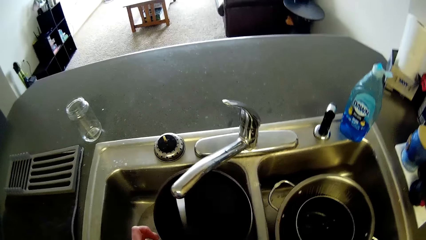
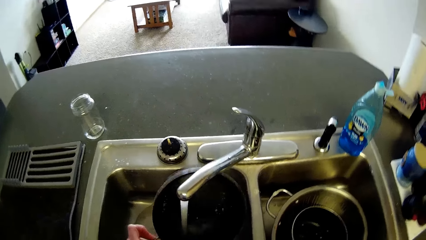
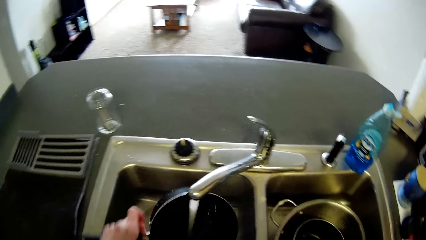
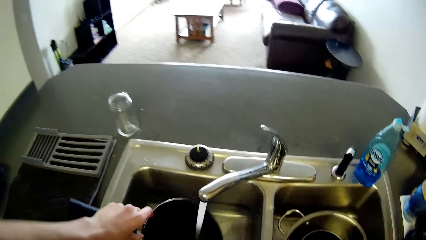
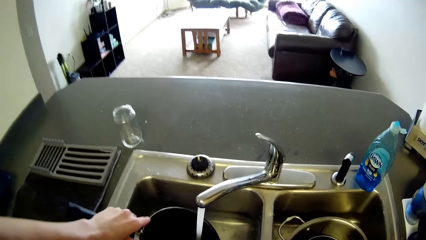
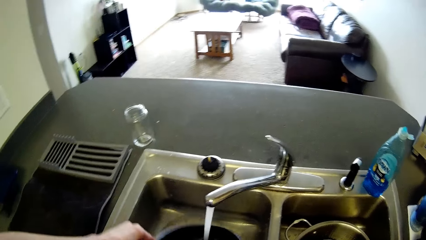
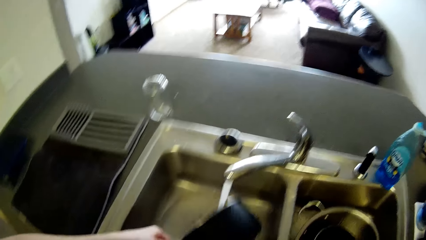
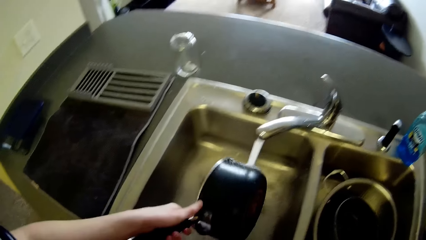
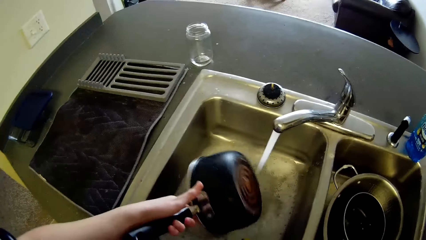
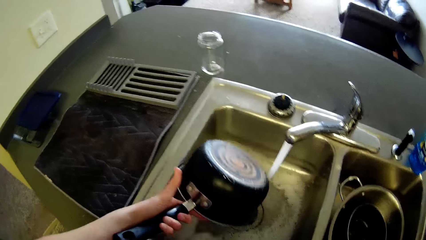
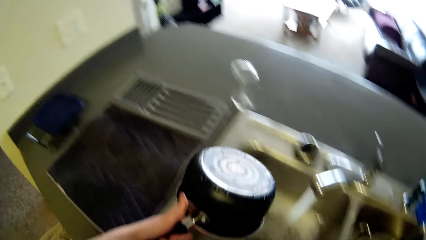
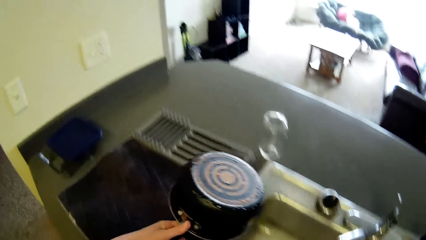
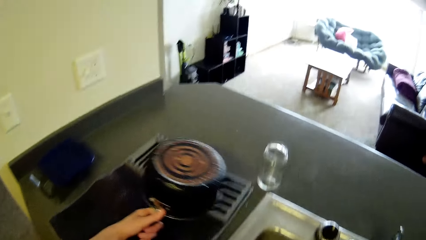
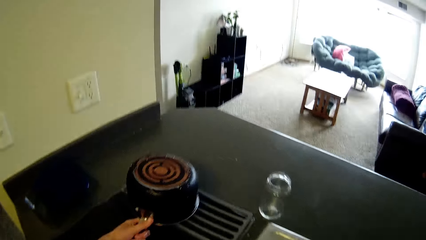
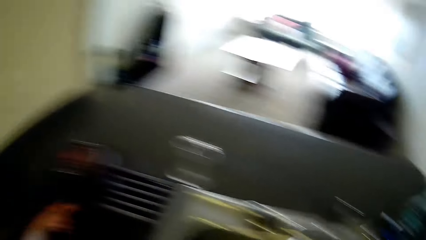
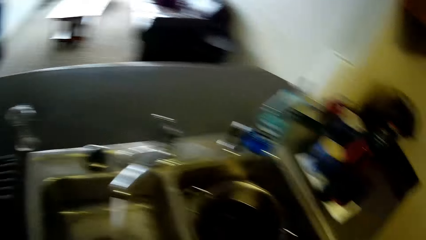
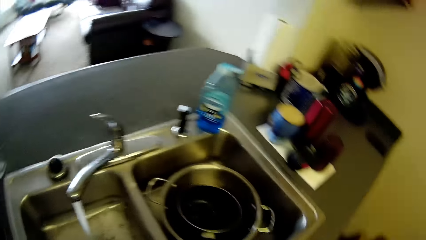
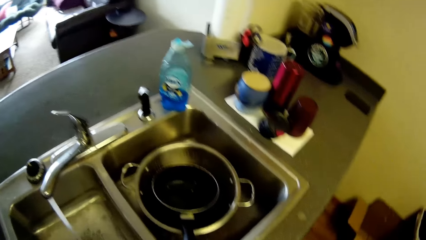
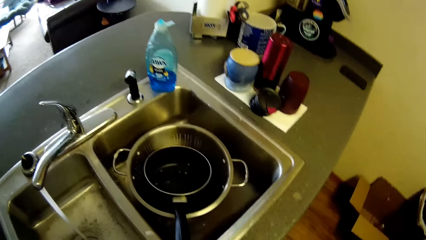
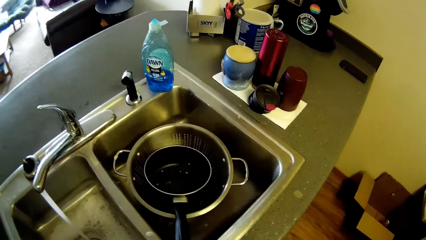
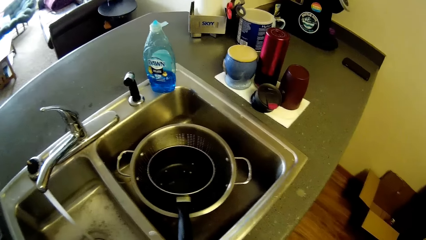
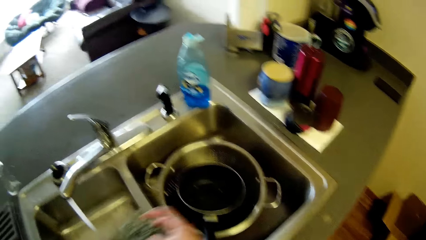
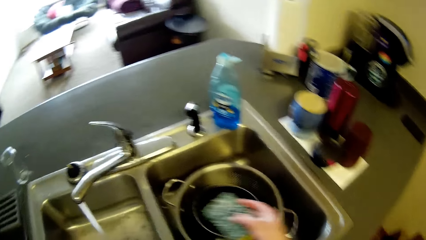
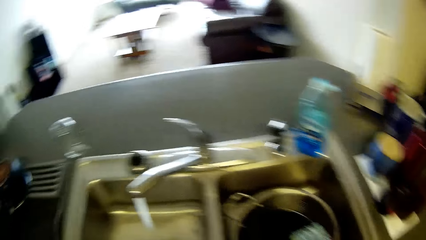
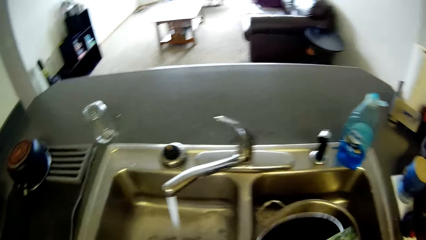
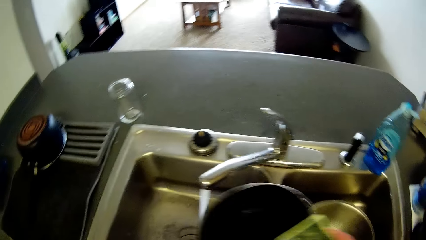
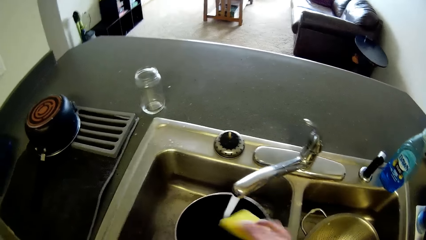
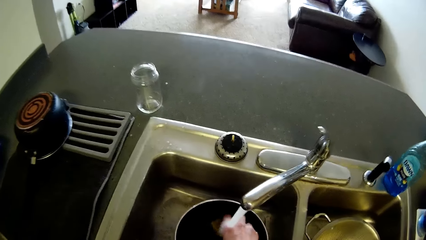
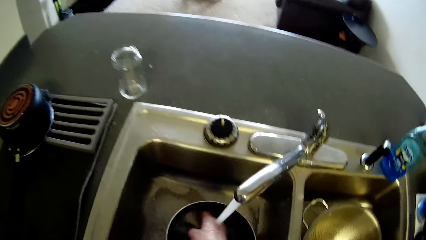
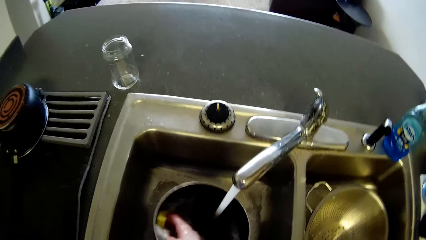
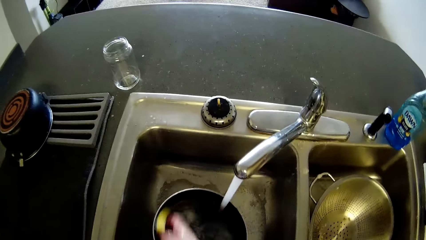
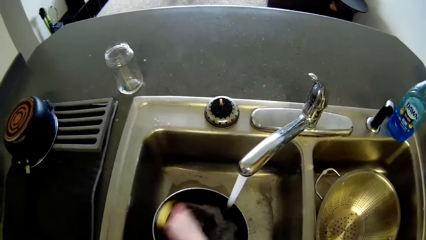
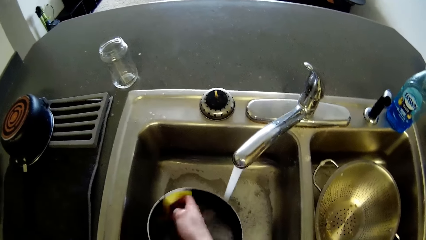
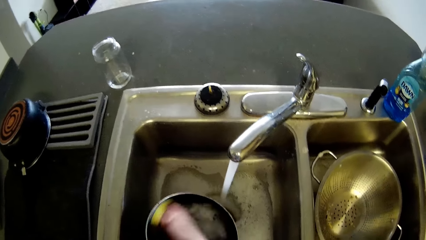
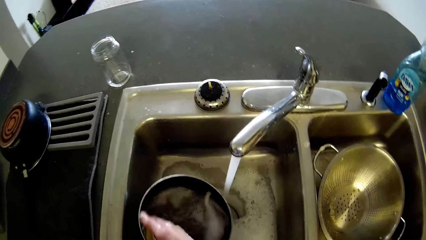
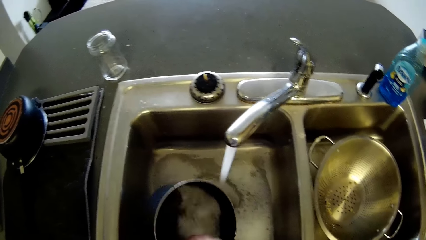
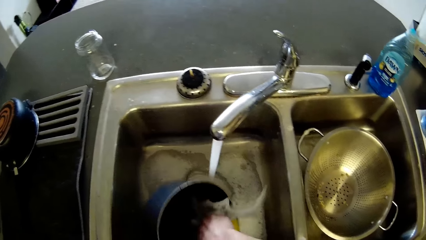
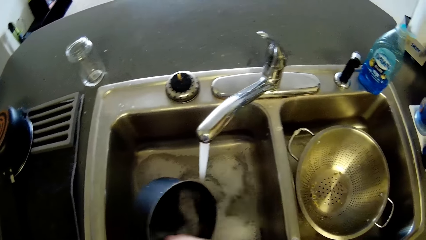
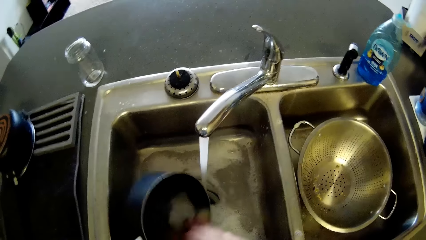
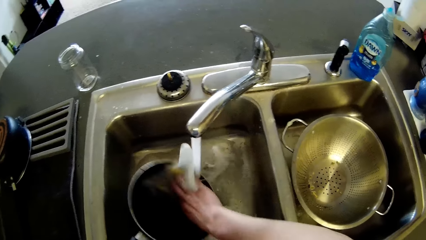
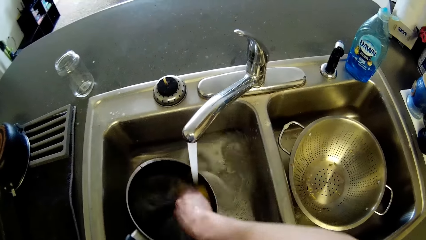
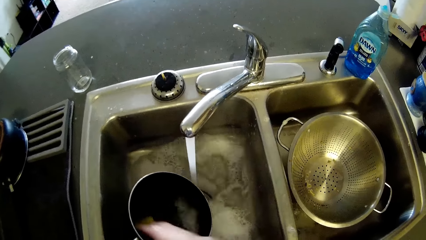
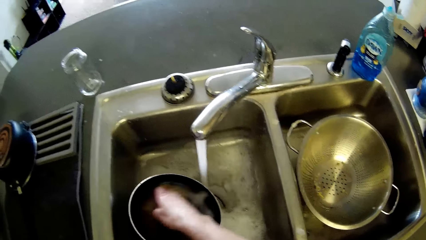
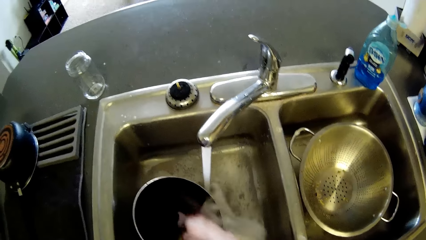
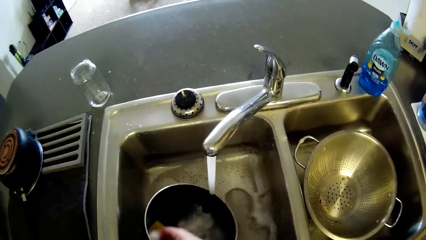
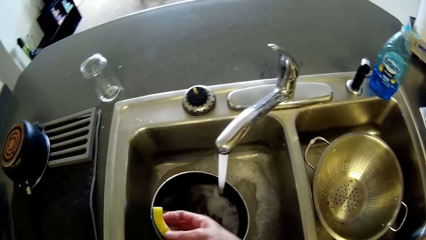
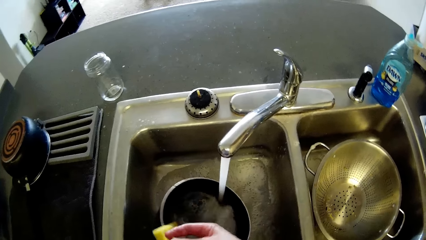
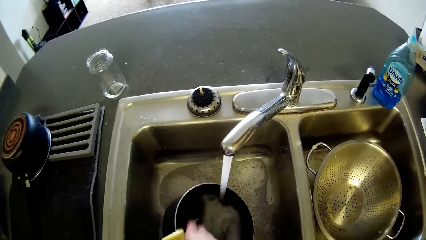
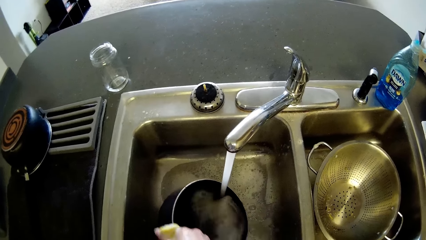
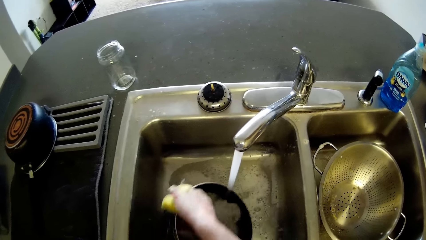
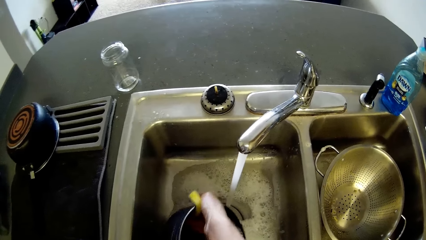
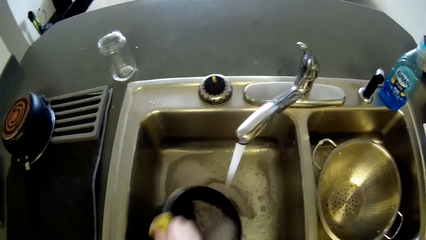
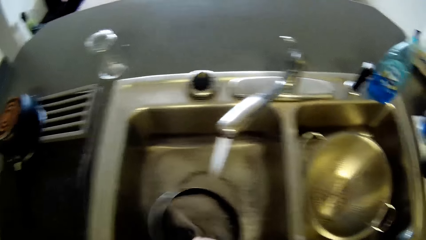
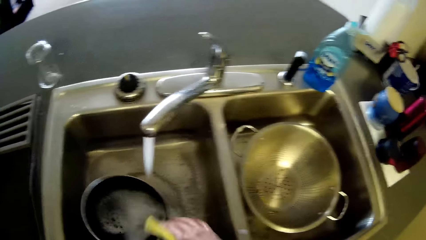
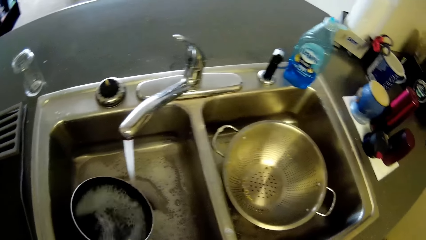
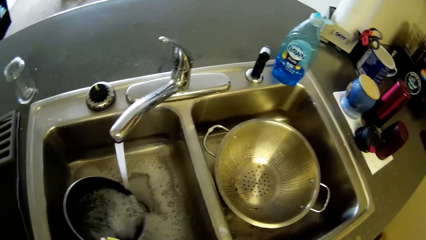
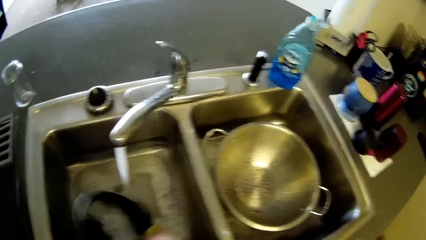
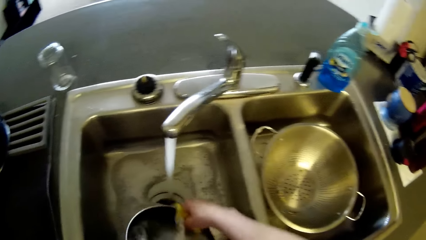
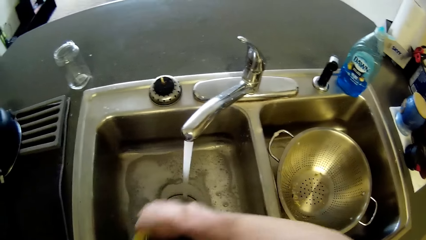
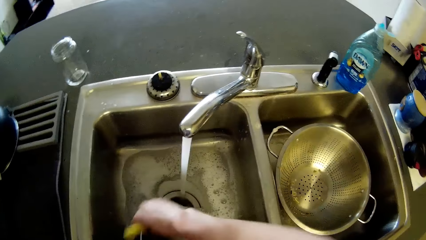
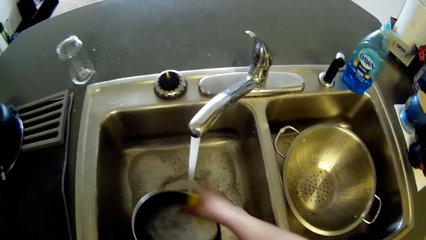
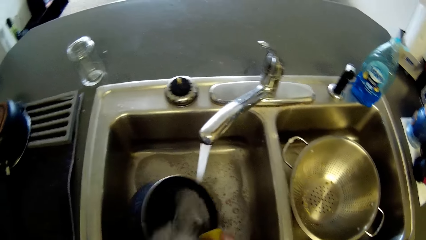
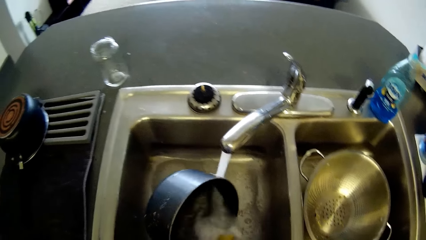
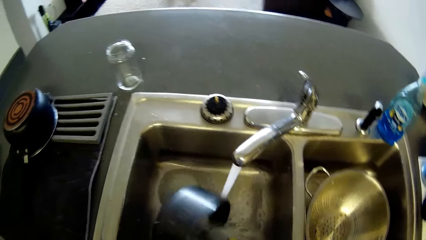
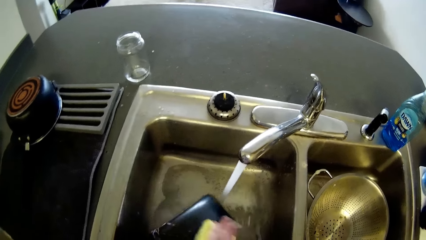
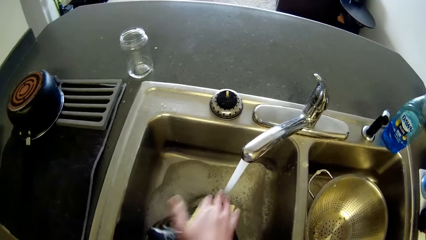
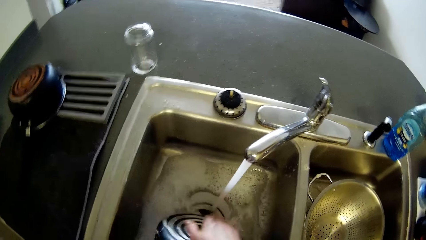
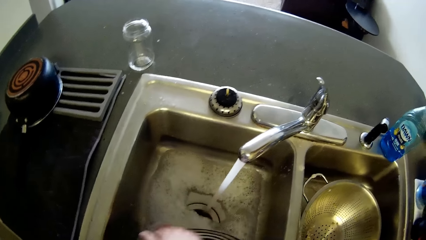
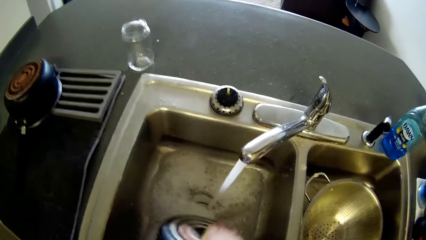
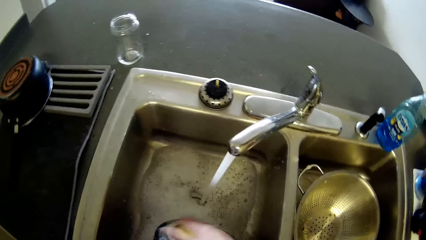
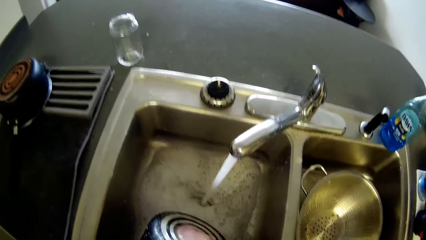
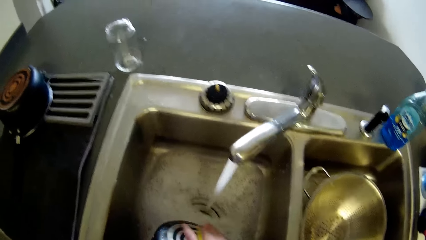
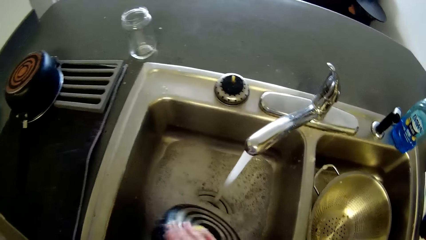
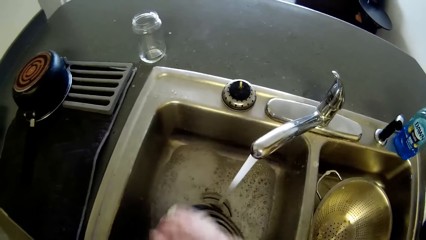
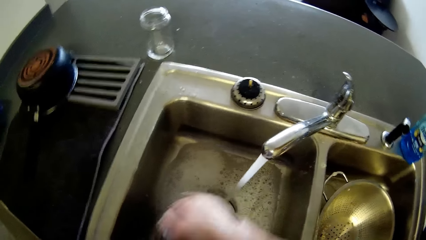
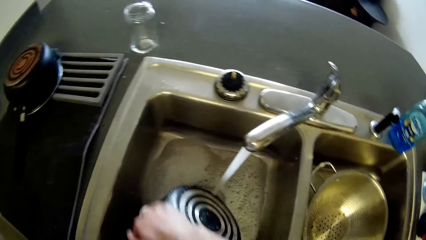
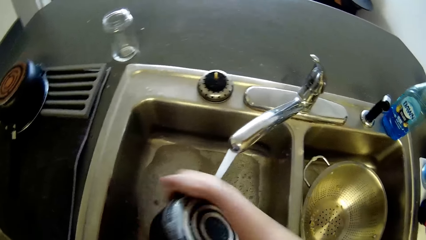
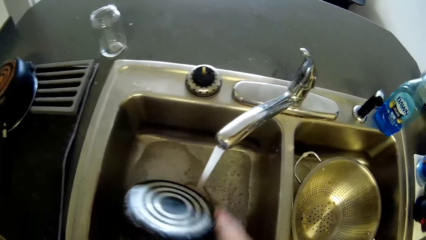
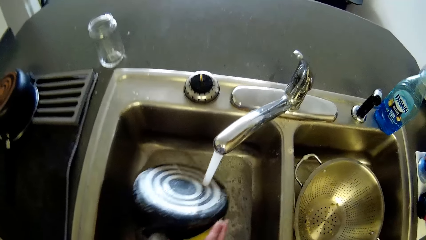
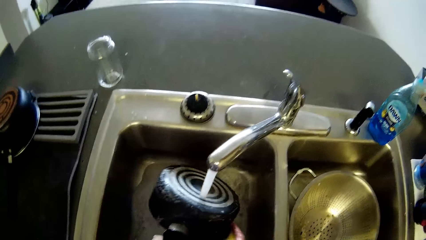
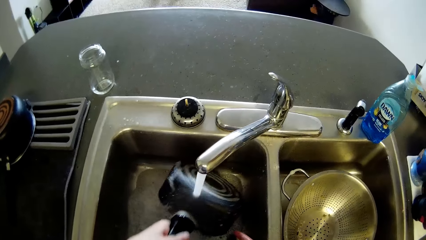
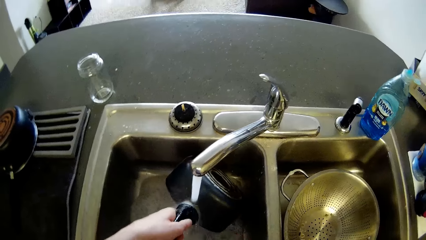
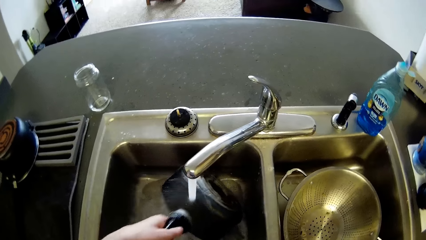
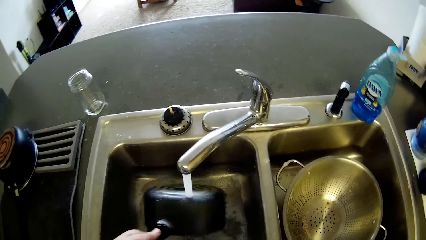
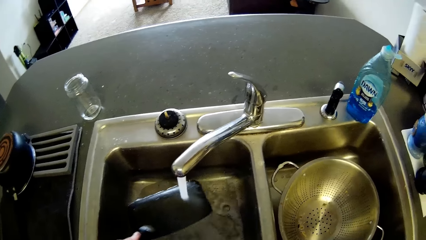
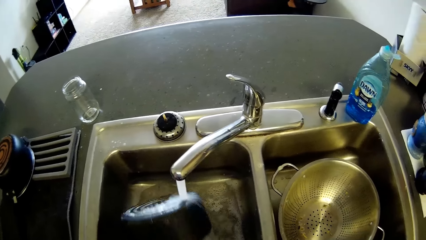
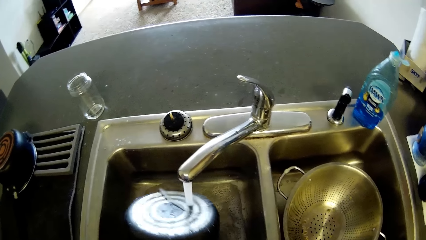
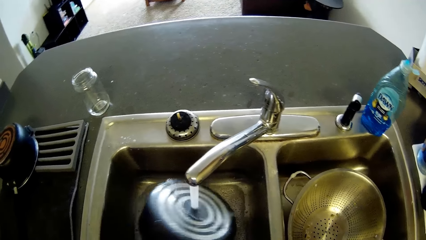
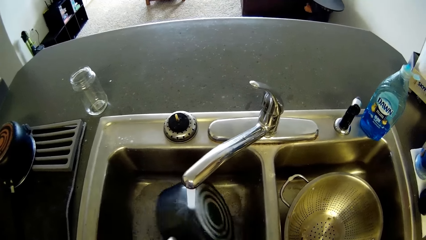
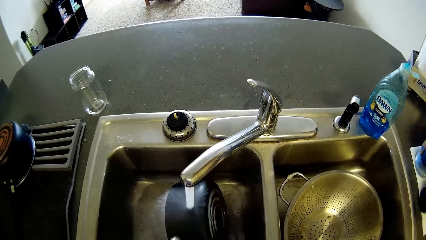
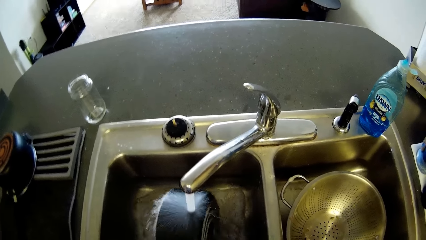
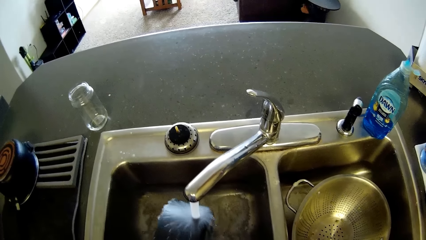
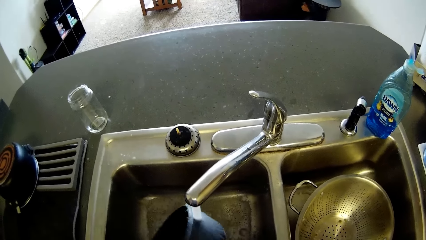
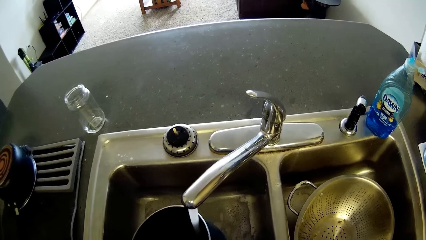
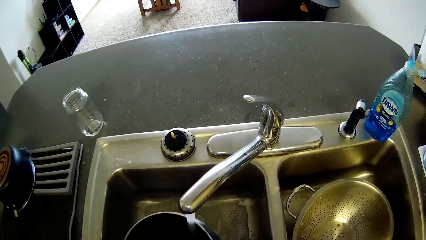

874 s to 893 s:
The camera wearer keeps the pot on the counter, on the kitchen towel. They pick a pot or pan on top of a sieve. They wash the pot with a sponge. They rinse the pan with water.
